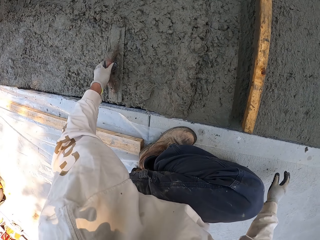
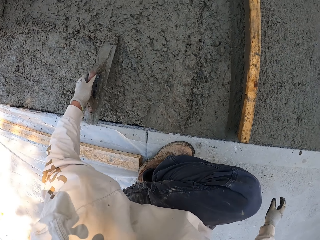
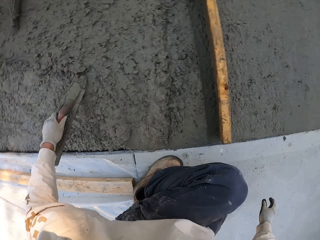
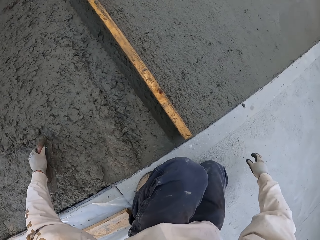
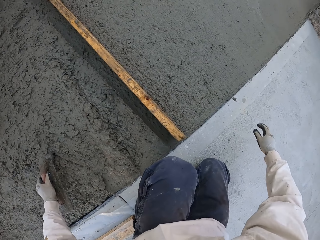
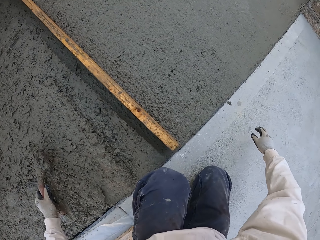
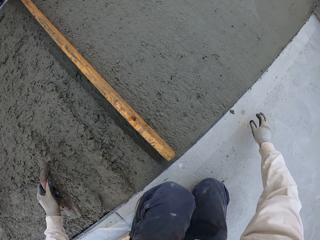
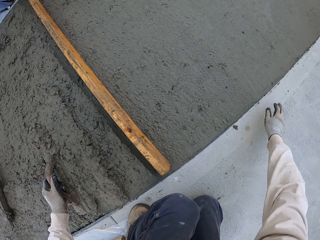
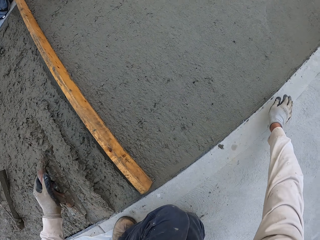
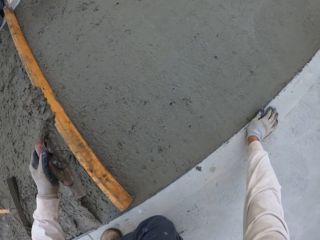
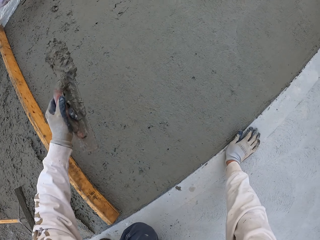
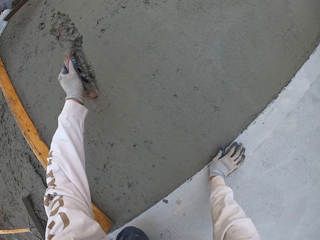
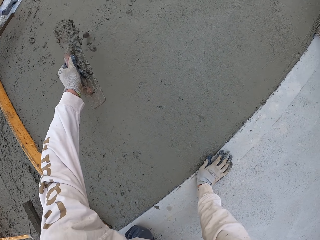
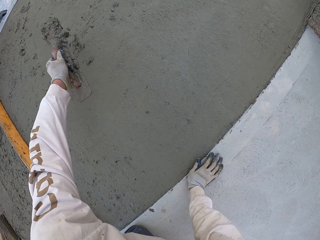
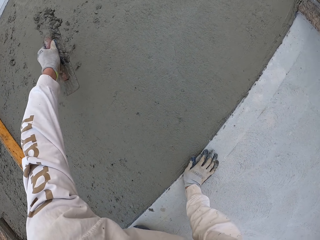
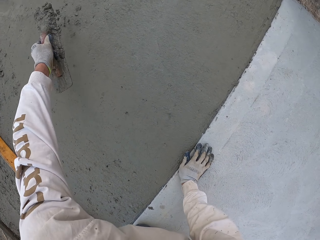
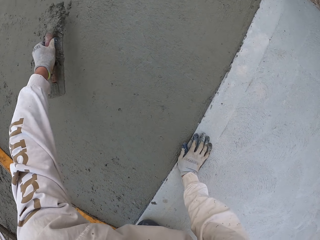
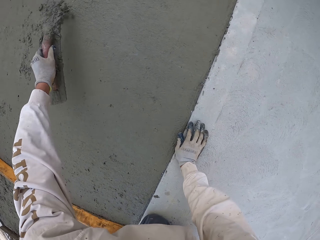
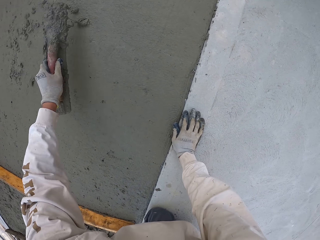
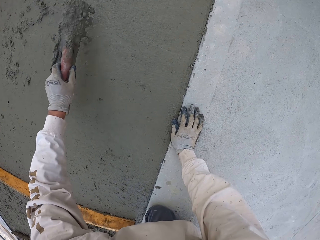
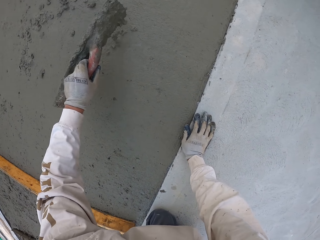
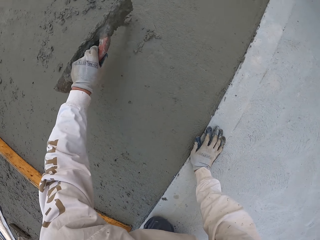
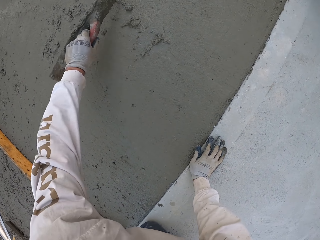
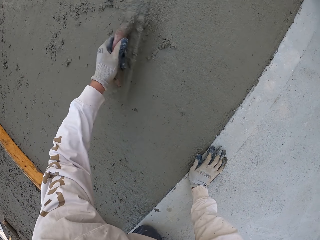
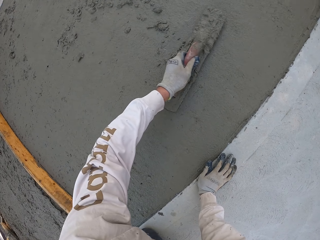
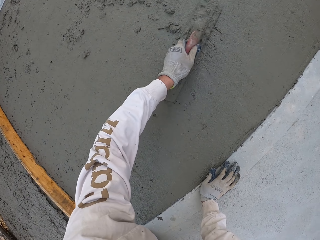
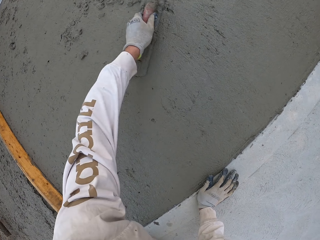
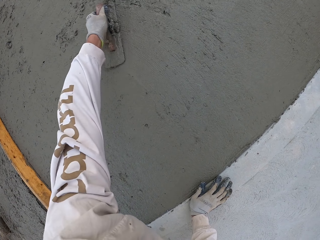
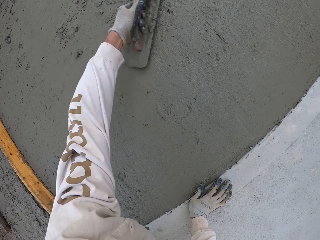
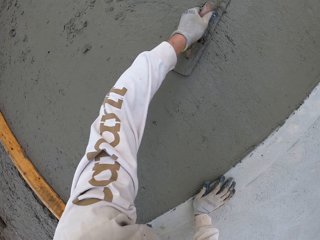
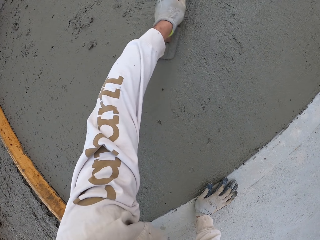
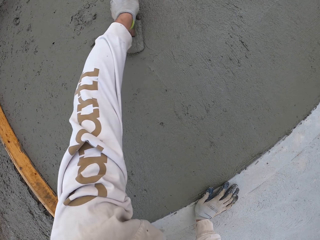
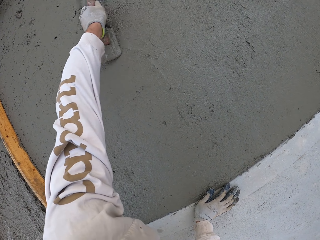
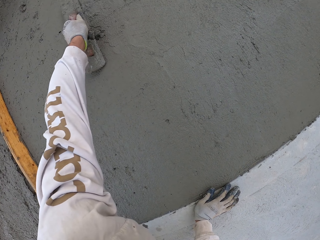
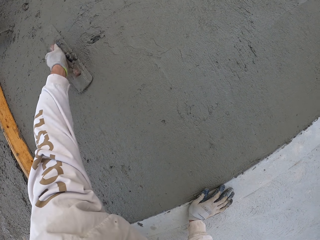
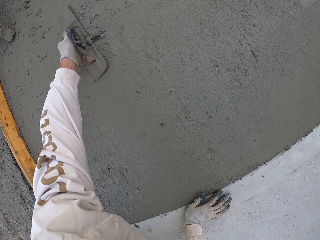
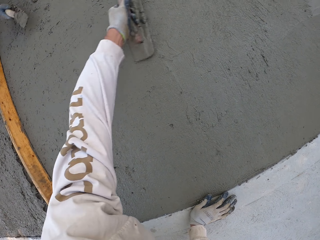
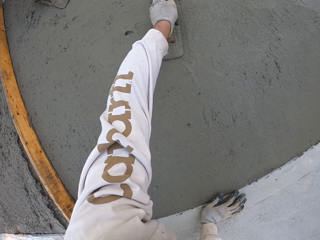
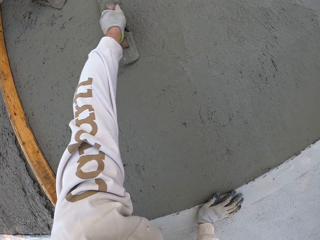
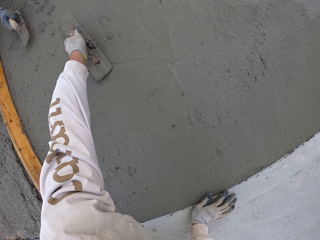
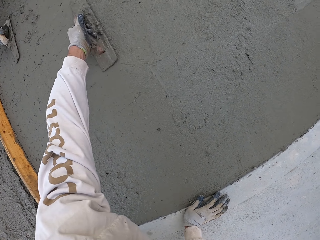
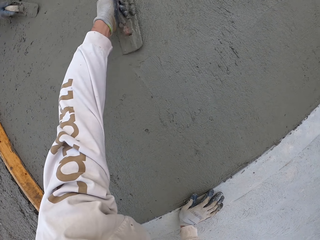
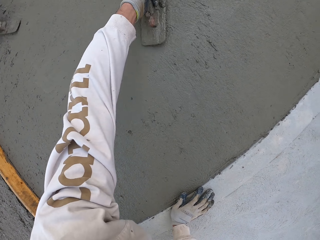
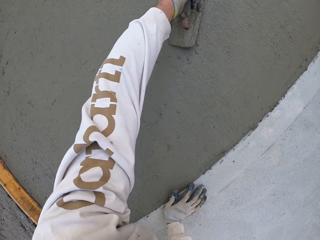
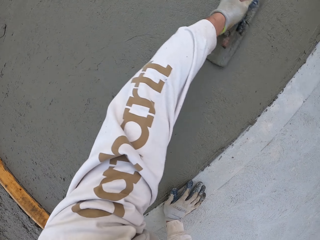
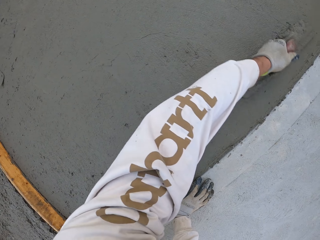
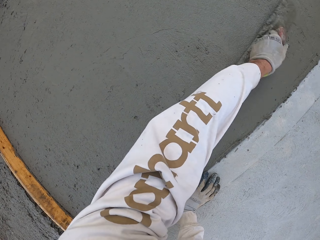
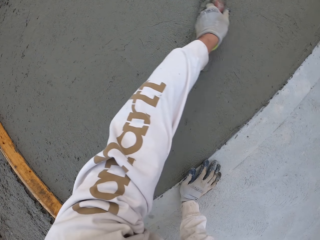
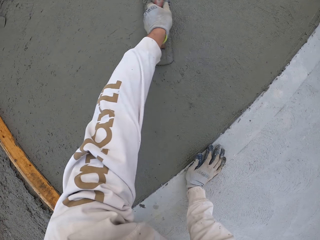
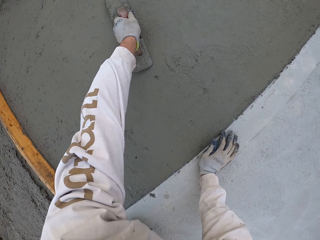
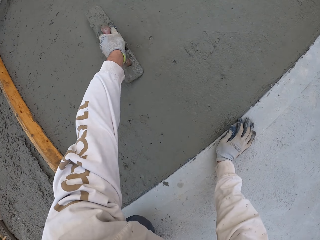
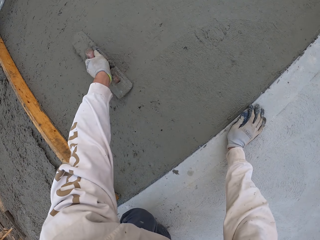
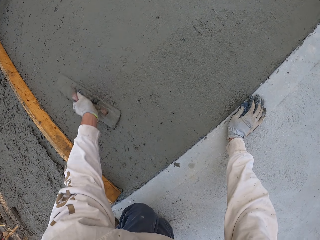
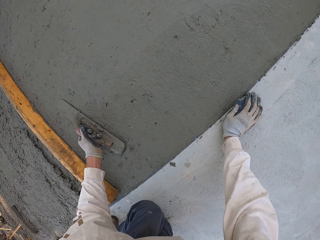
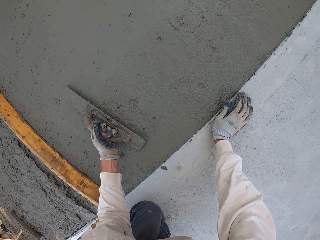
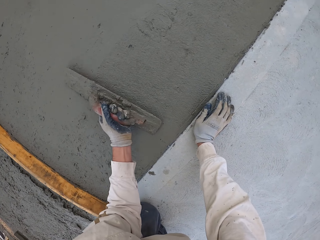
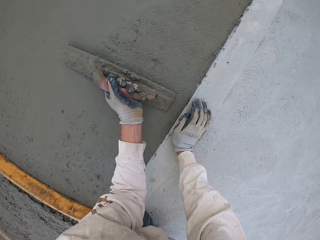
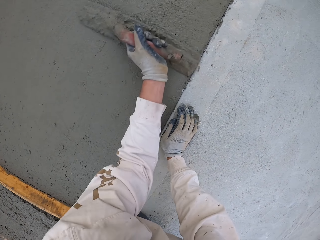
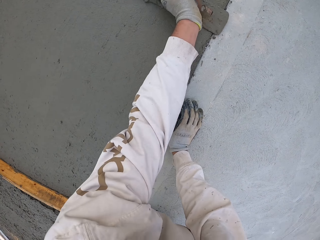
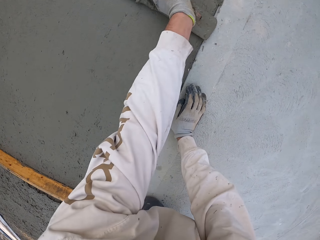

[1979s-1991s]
The camera wearer picks up the concrete float or steel trowel. They scoop cement mix with the concrete float. They pour the cement mix on the floor. They sprinkle the concrete. They plaster the floor. They flatten the concrete. A man plasters the floor.

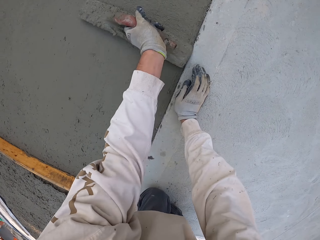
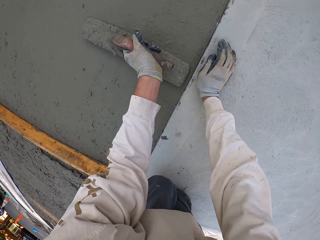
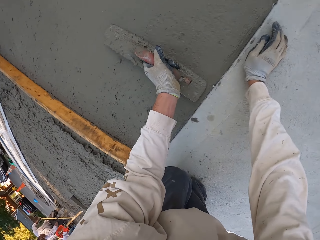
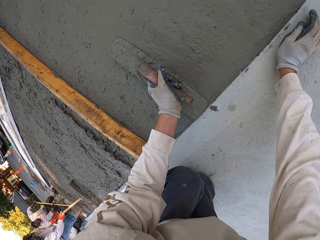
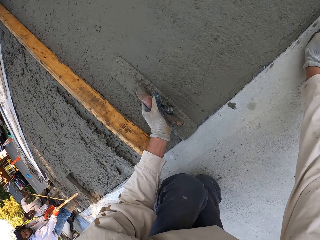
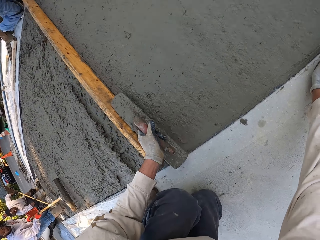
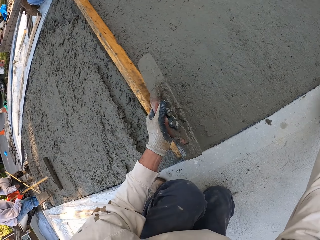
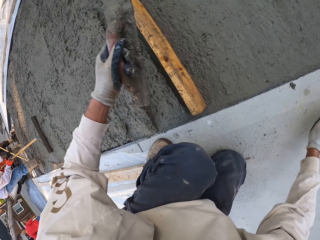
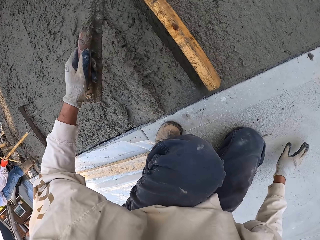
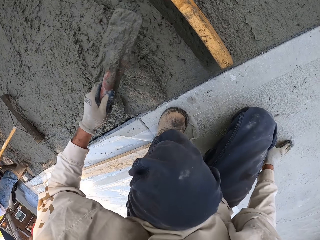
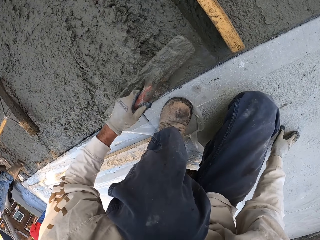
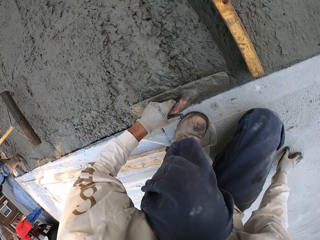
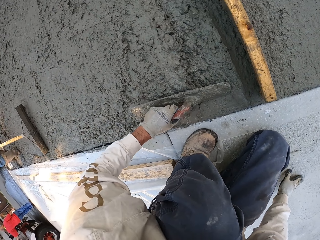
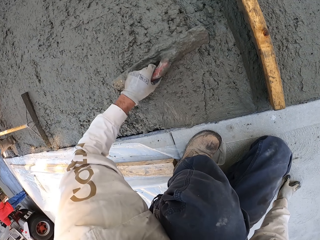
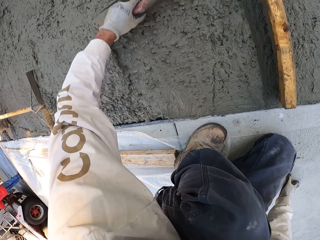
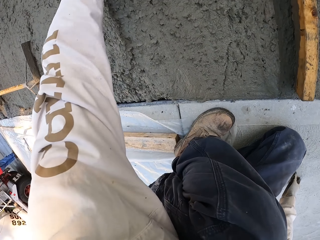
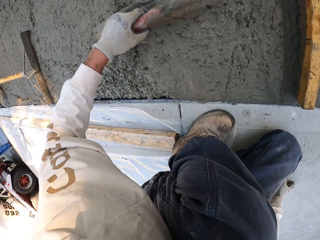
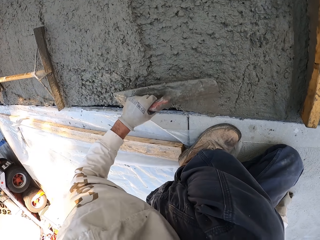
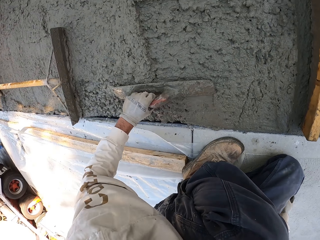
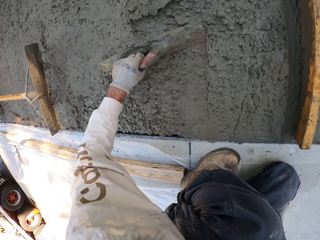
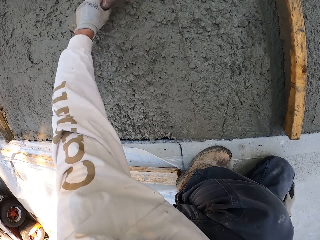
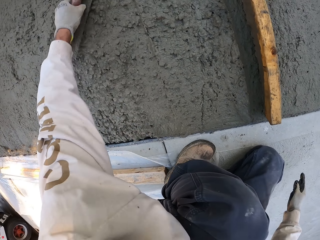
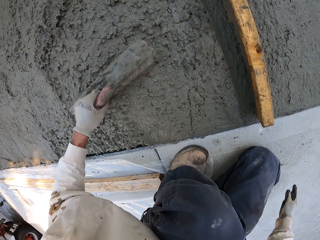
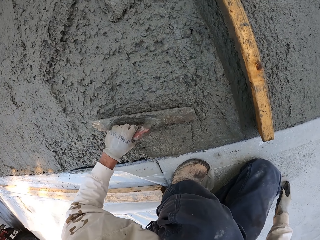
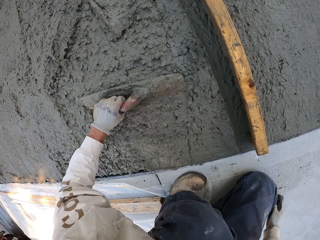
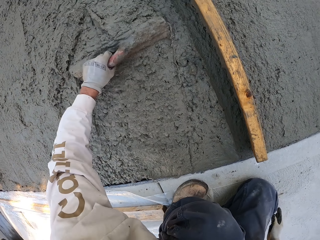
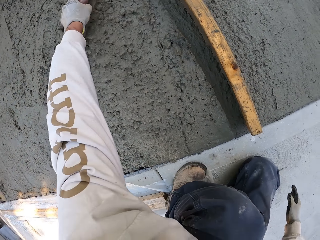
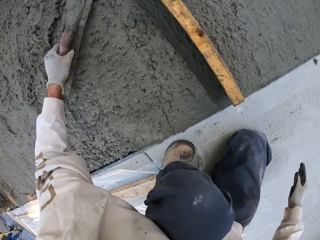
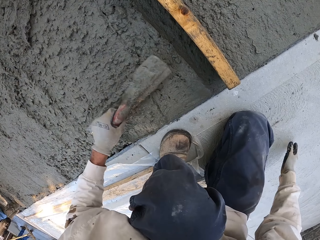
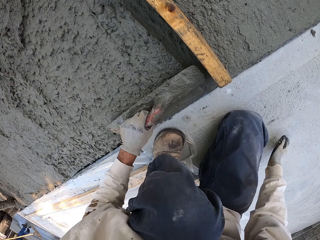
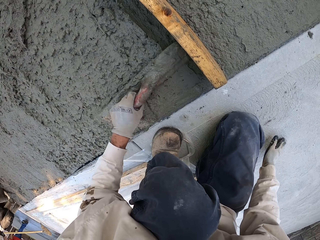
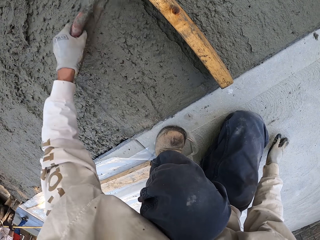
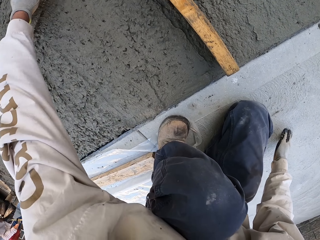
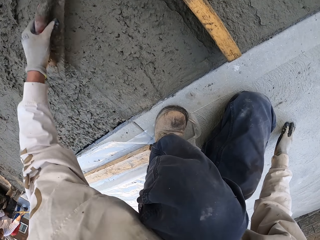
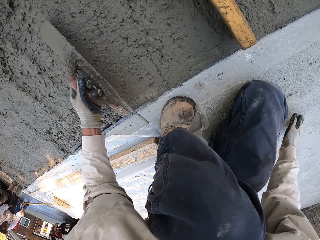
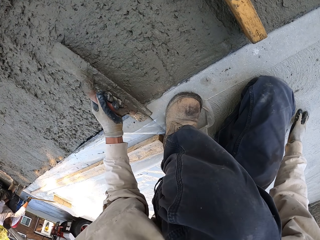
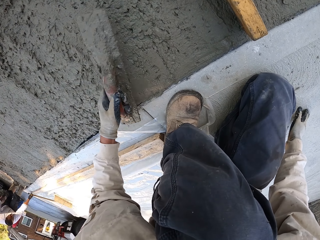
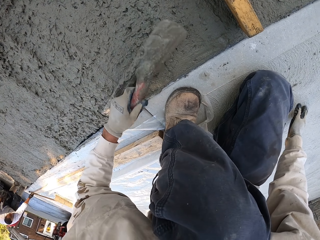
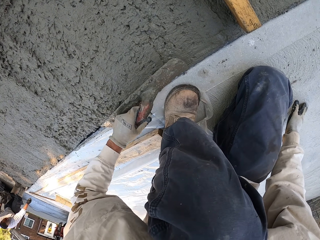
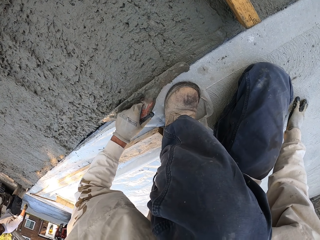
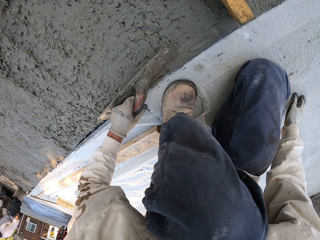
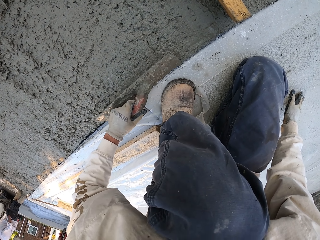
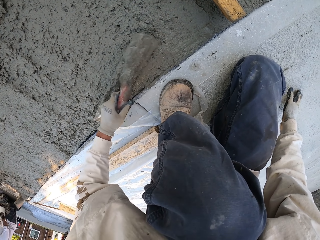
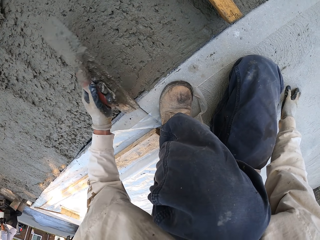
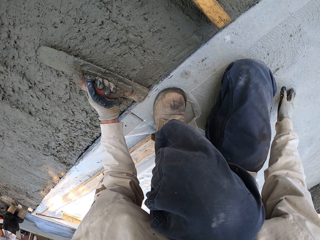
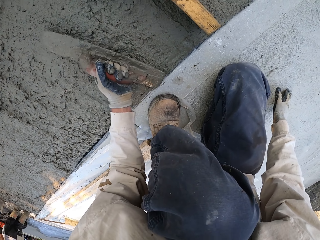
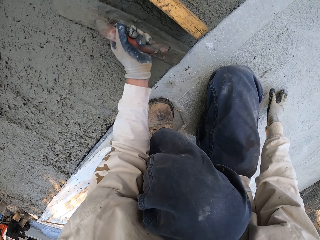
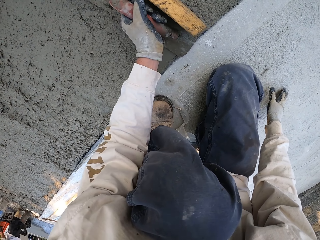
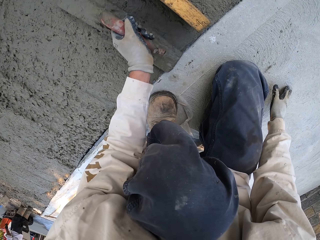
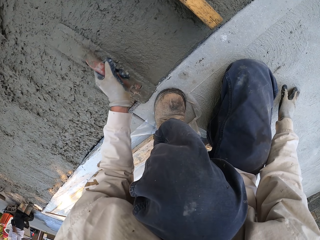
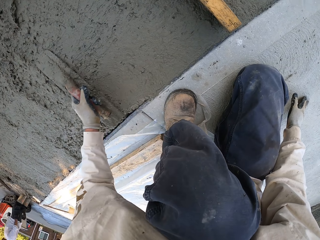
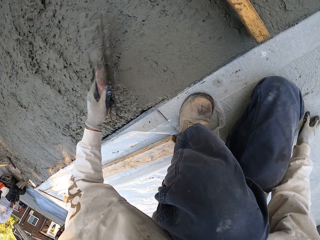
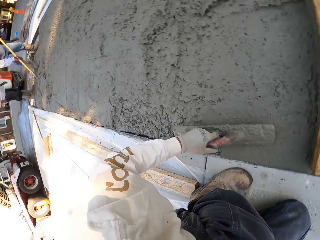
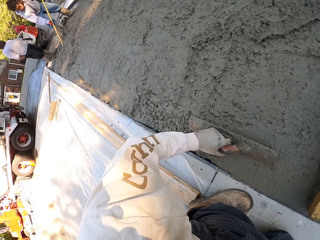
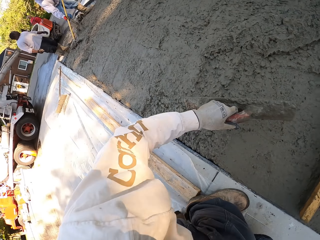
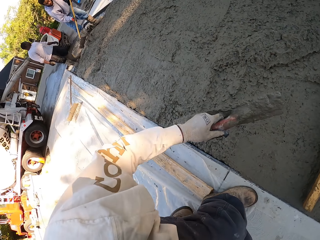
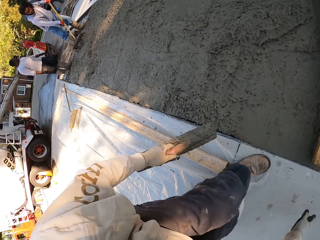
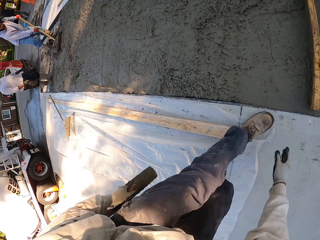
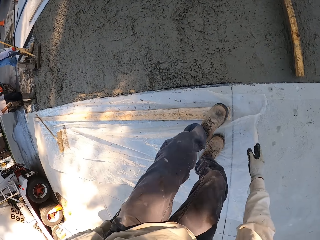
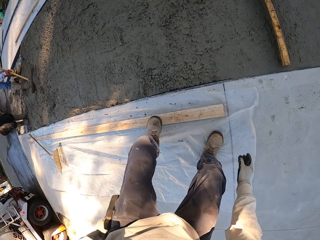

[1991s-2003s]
The camera wearer pushes cement mix with the concrete float. They plaster with the concrete float. They stand.
